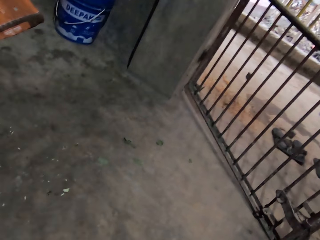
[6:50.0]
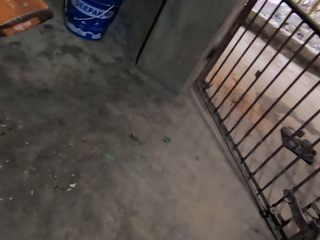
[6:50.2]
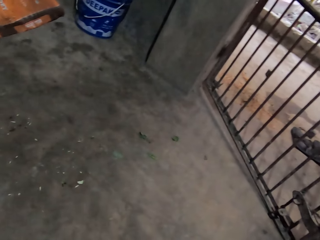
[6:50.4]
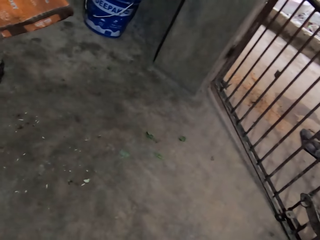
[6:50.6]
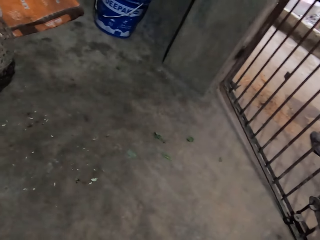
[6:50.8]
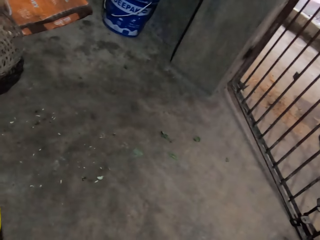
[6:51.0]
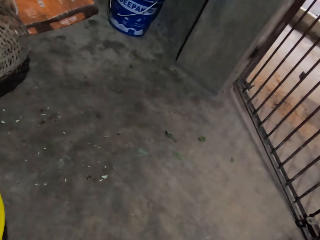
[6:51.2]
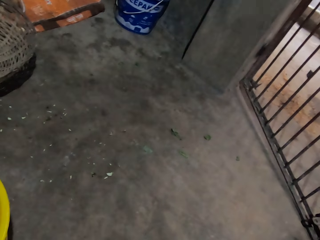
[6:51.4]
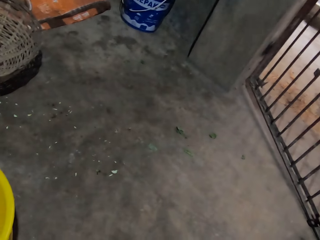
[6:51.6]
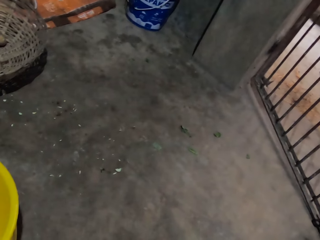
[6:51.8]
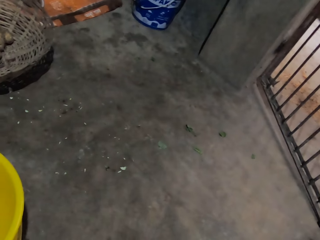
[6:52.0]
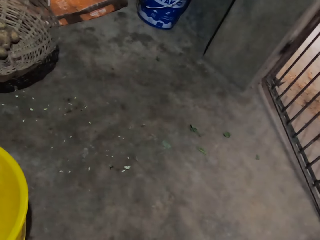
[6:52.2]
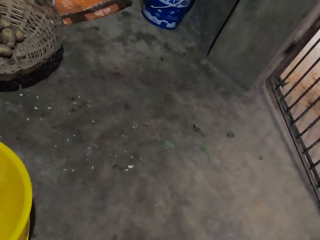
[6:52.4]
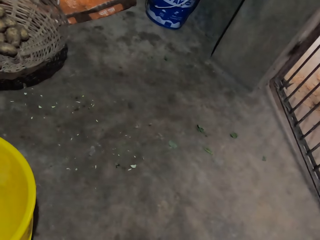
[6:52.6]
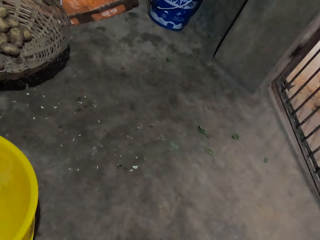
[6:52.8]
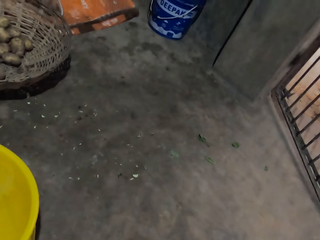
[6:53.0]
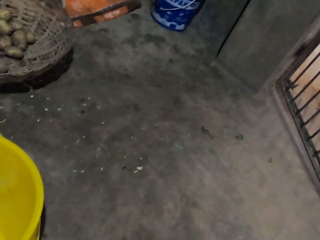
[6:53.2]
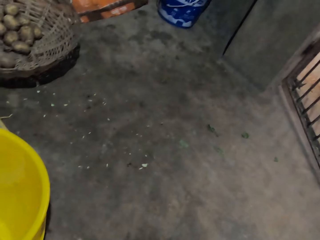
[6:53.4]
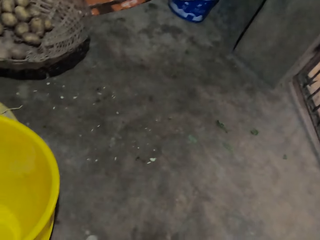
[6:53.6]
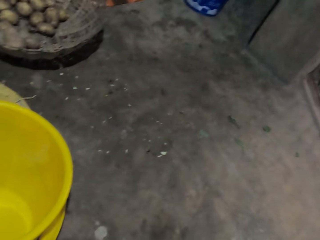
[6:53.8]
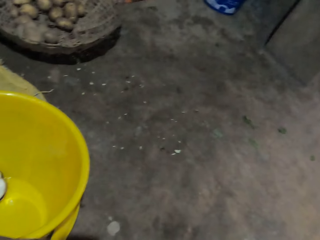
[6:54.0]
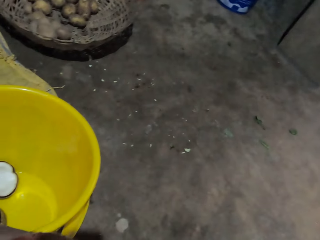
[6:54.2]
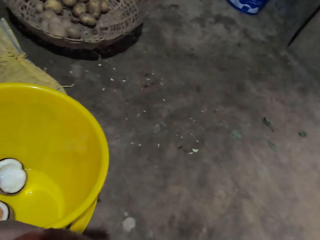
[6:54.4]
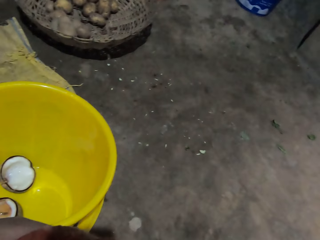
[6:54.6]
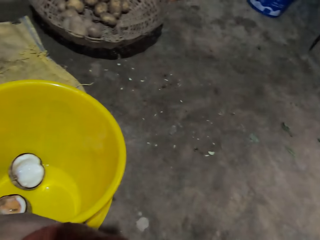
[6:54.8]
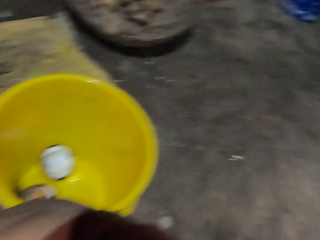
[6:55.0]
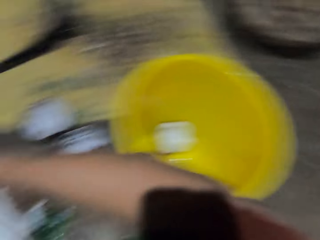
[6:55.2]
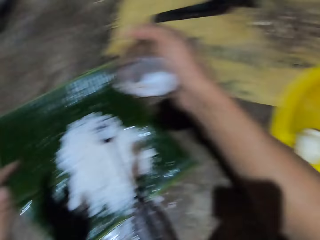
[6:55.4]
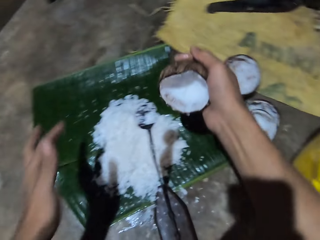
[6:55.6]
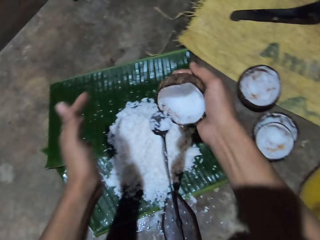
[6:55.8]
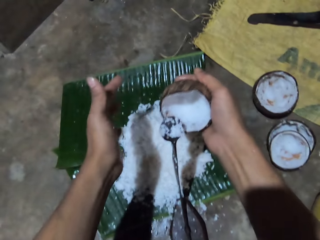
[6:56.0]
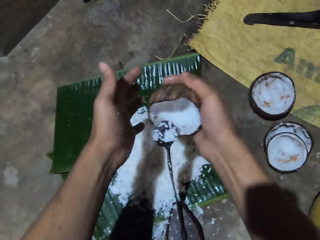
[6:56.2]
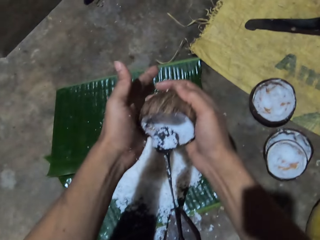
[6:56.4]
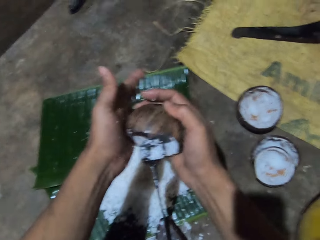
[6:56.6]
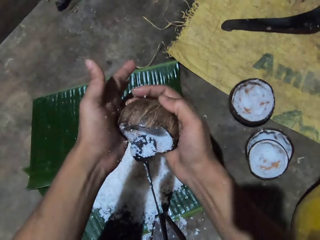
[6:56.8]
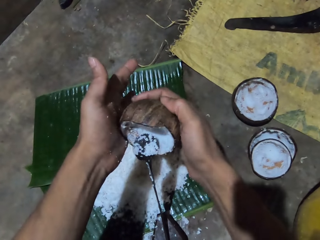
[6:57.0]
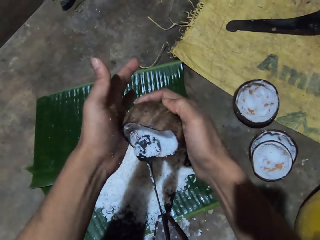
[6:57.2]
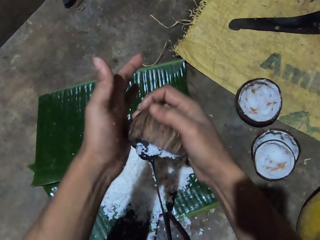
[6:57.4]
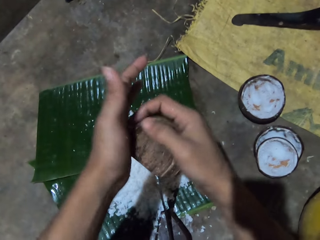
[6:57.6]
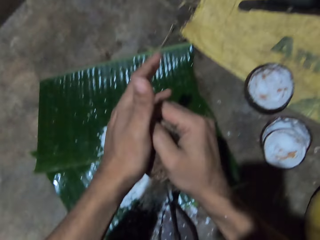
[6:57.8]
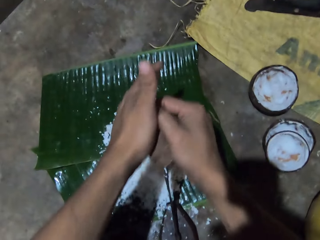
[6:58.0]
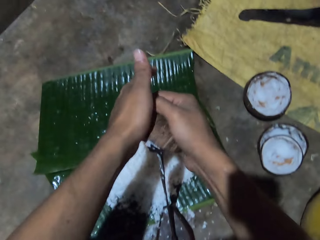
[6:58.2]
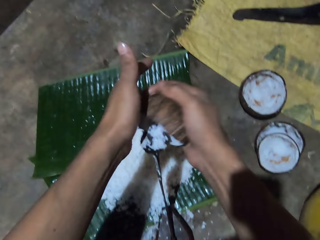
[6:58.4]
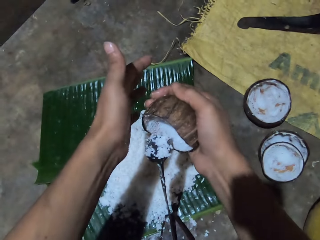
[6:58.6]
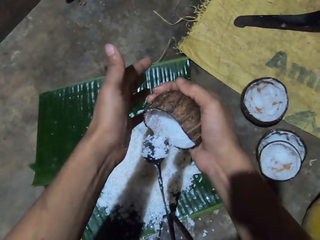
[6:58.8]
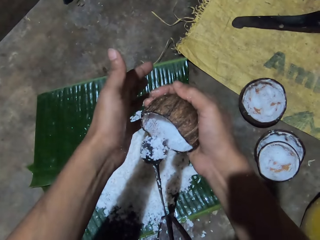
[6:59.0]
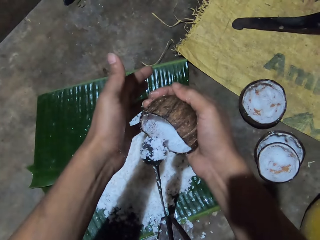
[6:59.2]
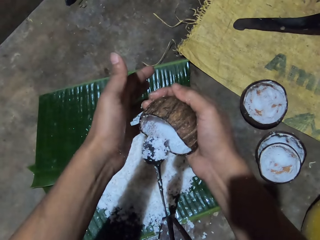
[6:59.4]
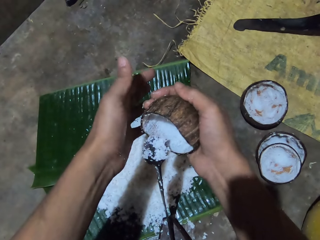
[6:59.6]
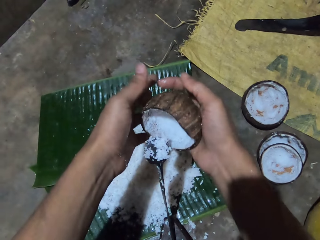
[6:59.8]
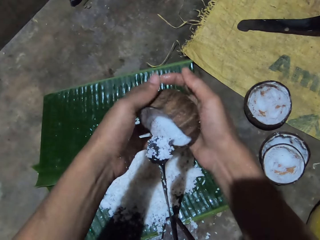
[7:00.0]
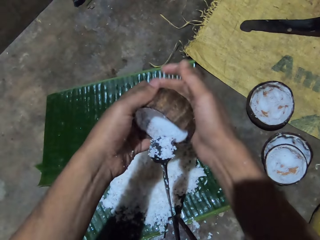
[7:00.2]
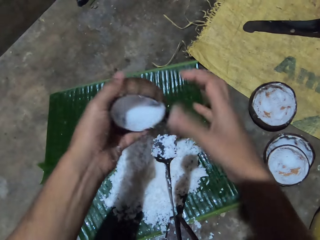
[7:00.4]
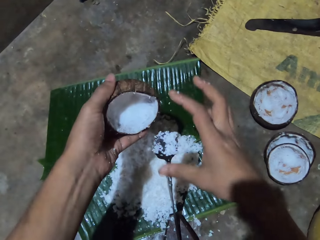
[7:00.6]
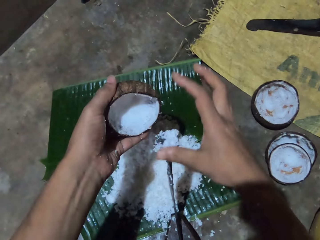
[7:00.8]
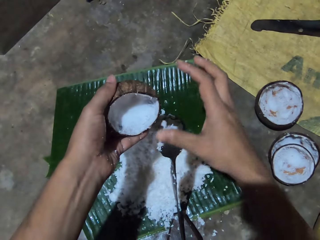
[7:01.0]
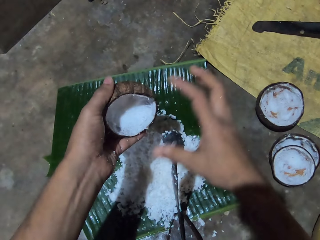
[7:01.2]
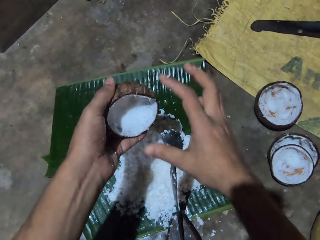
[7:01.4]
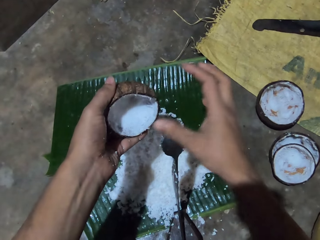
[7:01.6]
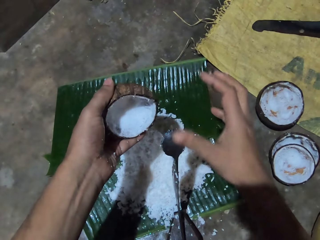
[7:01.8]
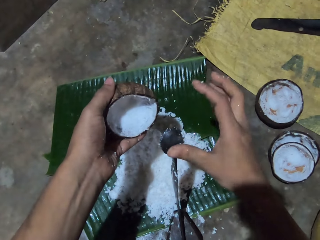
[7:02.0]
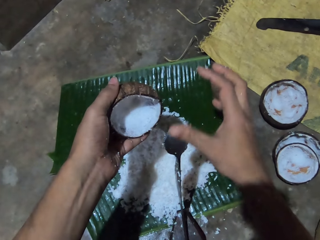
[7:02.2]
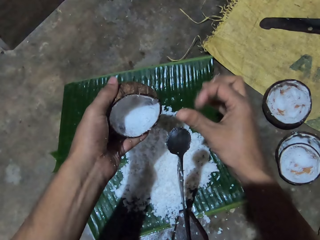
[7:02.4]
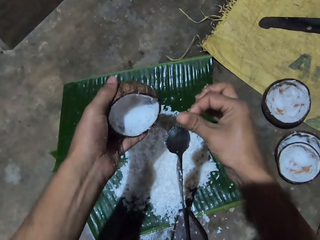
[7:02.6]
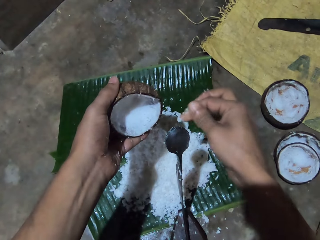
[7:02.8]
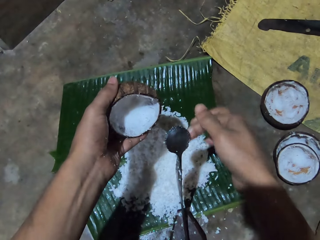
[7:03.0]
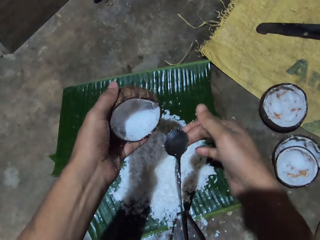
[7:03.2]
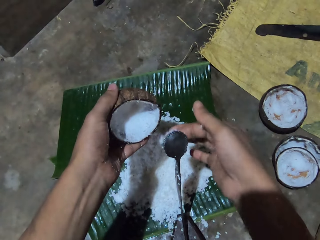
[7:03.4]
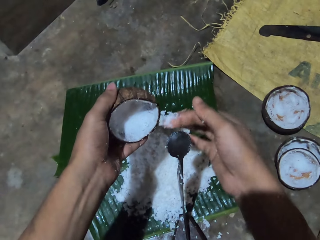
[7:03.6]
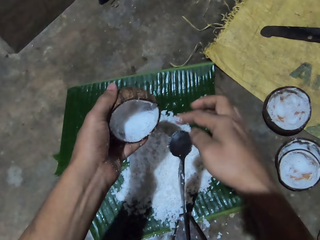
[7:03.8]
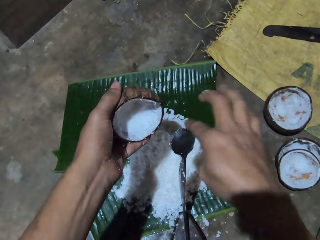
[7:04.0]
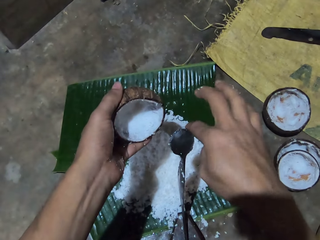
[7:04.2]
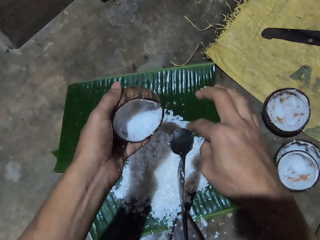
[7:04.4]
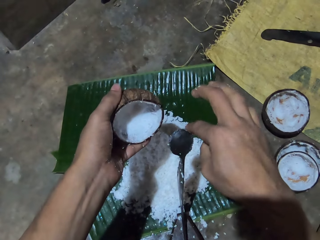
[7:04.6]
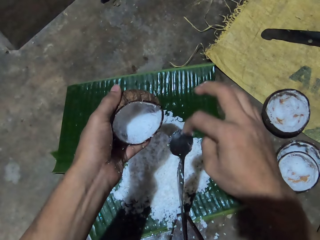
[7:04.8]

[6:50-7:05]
The camera wearer does something. They grind the coconut. They peel the coconut with a coconut peeler. They look at the coconut. They move the grinded coconut. They wipe the coconut from the coconut peeler with the finger.

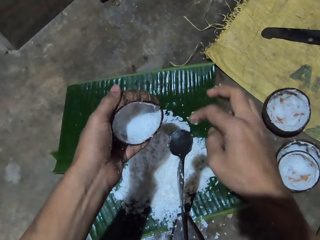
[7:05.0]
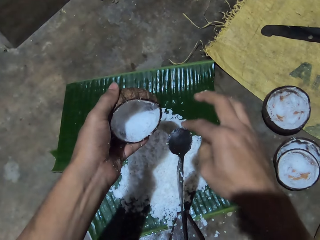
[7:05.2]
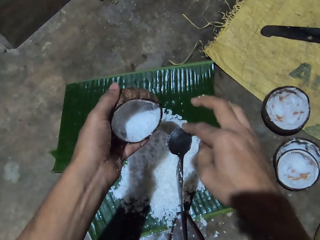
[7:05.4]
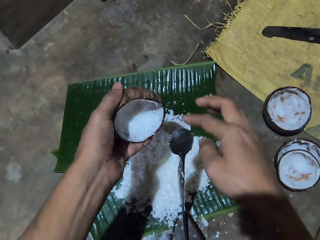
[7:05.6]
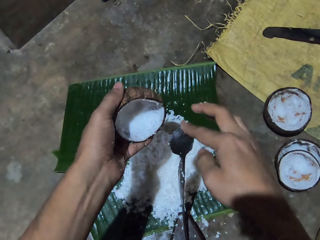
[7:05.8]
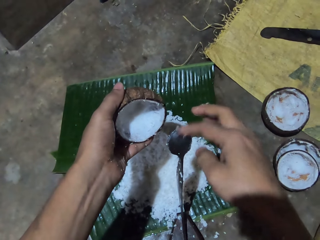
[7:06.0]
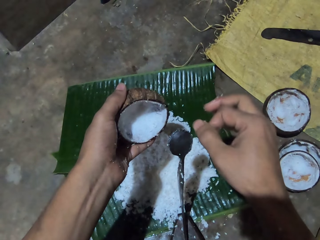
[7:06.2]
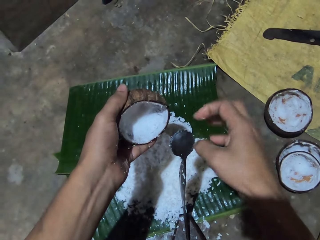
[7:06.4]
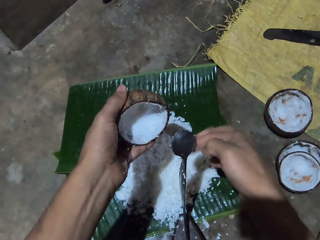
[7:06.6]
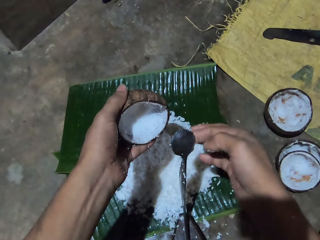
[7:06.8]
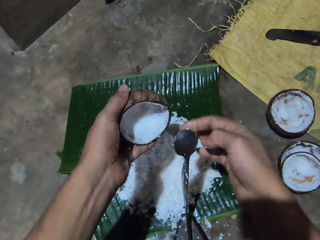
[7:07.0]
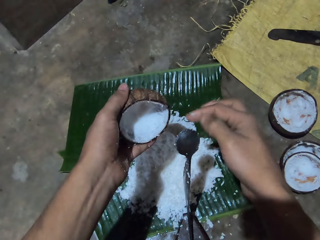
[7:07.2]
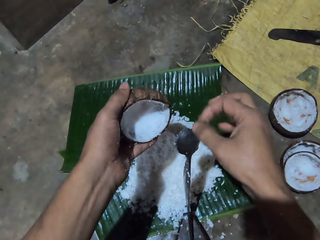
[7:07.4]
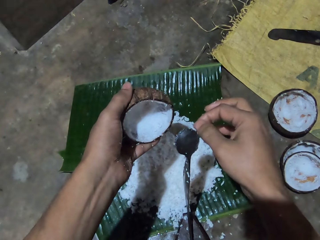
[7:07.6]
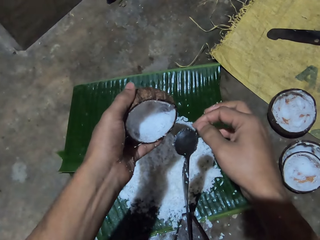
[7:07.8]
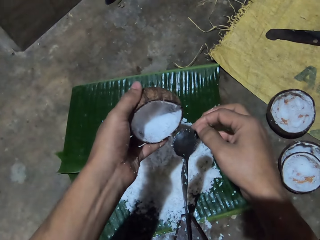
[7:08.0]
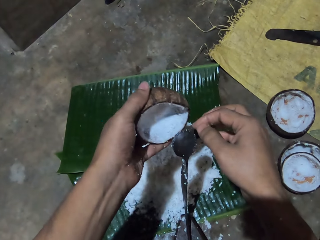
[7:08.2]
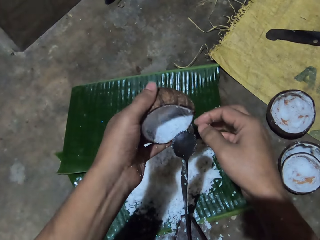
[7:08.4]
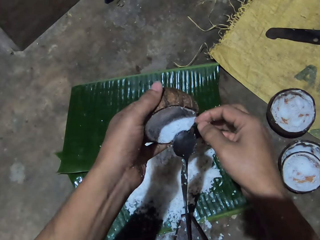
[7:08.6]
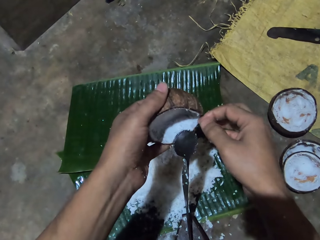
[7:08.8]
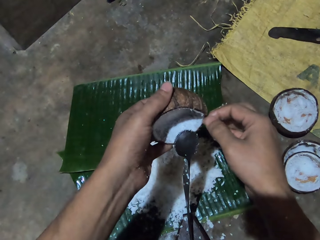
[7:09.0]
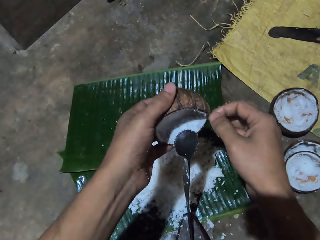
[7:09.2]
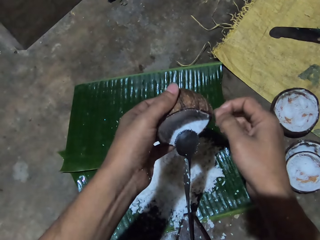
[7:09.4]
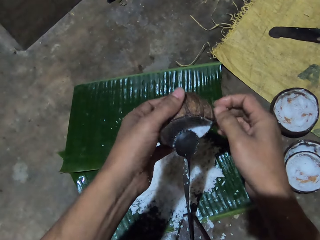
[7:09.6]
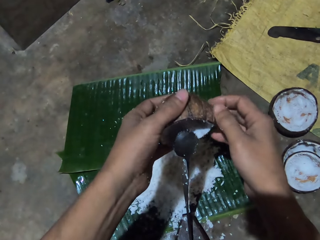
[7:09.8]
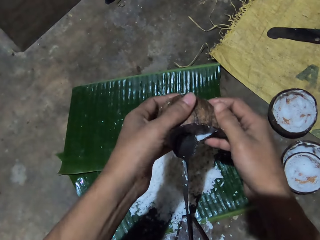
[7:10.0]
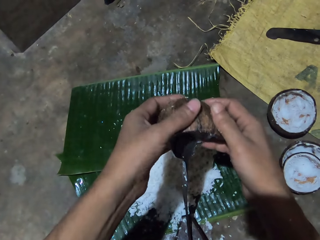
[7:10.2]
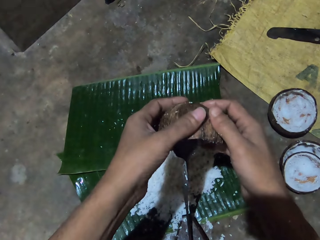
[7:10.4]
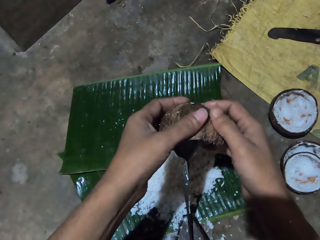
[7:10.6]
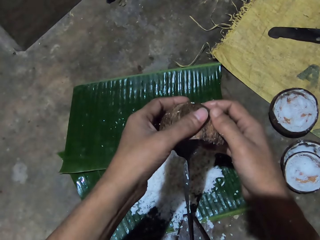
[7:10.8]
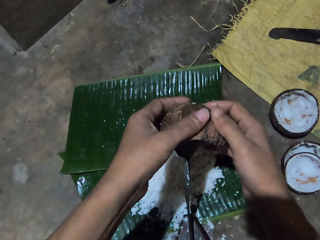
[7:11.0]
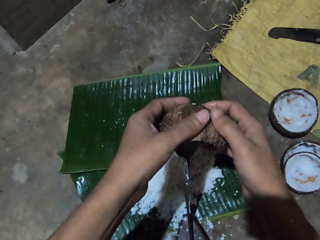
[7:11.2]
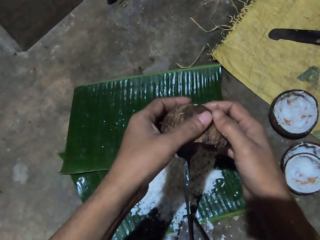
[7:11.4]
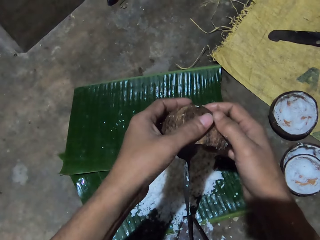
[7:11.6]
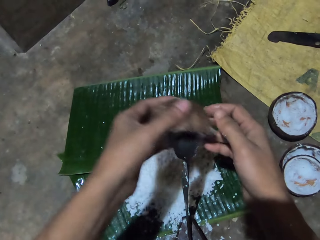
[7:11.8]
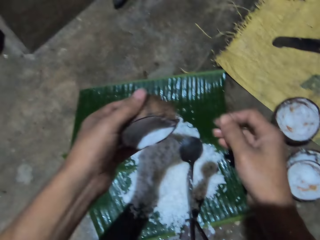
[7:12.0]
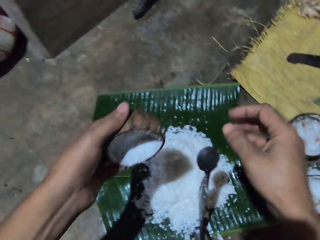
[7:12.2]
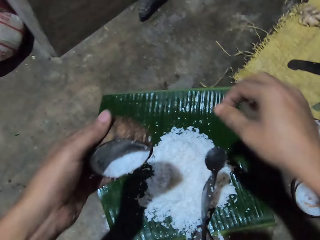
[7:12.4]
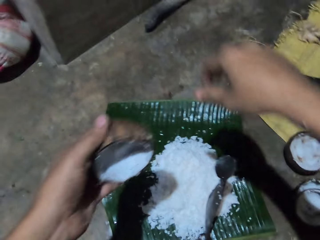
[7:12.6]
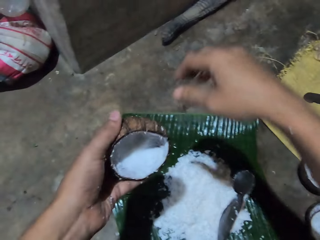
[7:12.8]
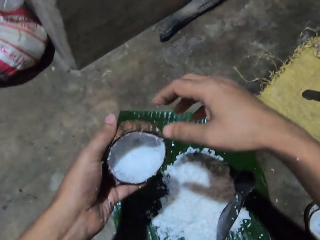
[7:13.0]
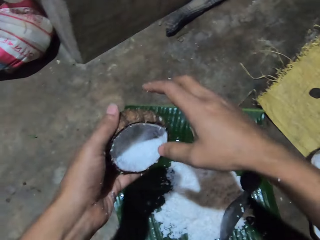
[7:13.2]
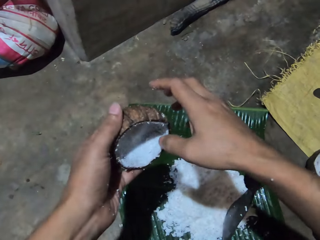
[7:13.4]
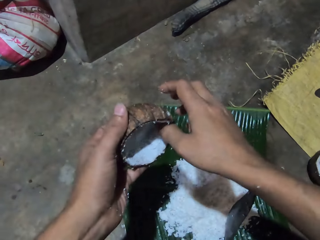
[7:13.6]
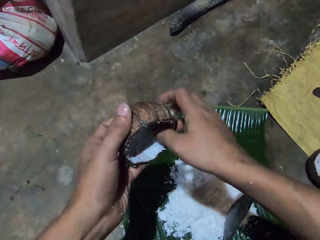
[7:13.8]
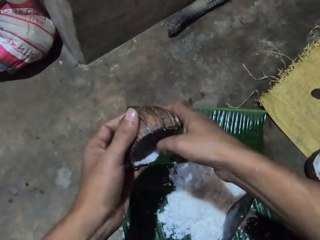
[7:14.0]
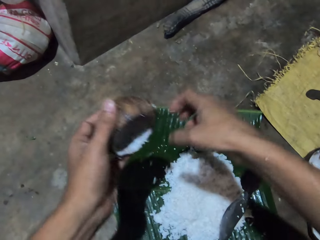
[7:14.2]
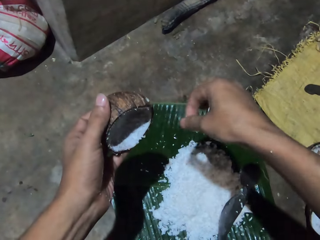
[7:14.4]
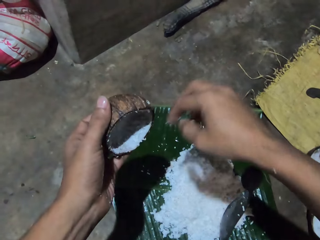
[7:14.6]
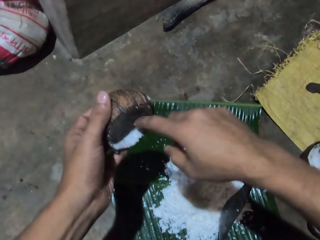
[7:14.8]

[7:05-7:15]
The camera wearer moves the coconut near the coconut peeler. They remove a coconut shell near the coconut peeler. They remove the grinded coconut from the shell.
